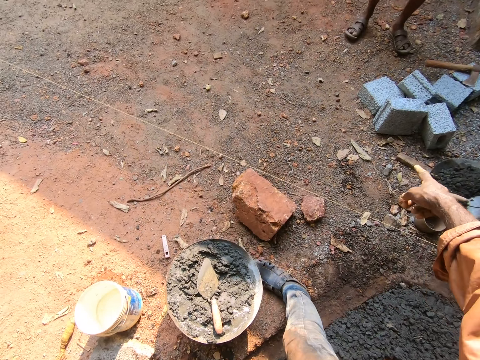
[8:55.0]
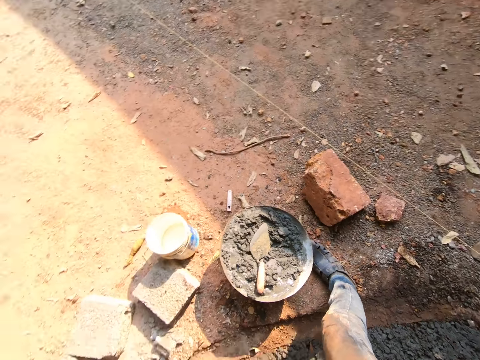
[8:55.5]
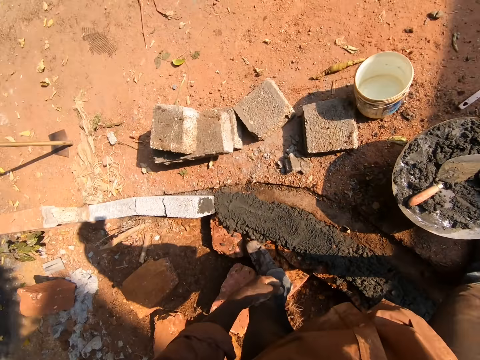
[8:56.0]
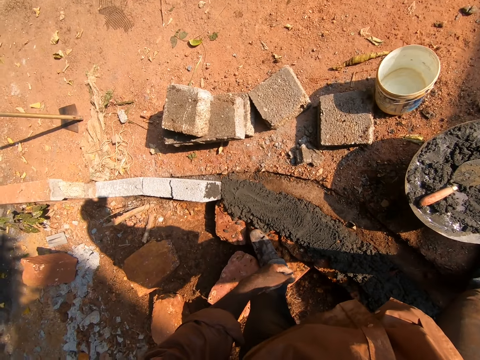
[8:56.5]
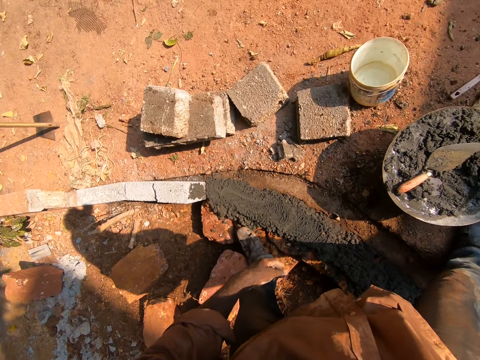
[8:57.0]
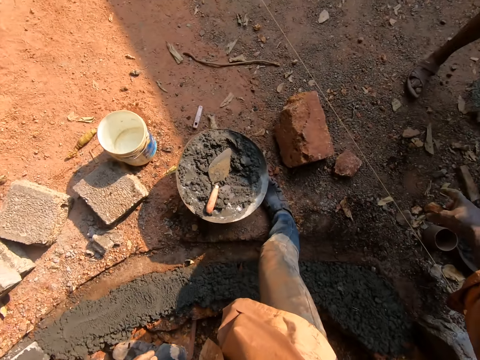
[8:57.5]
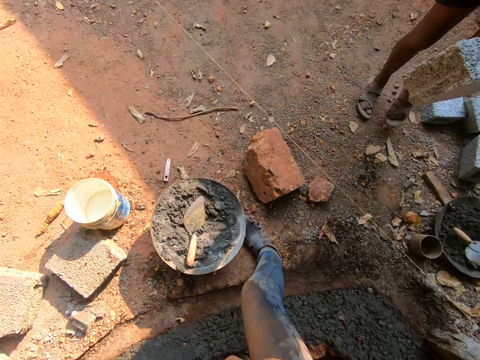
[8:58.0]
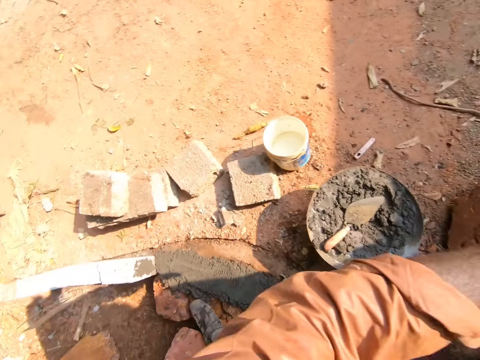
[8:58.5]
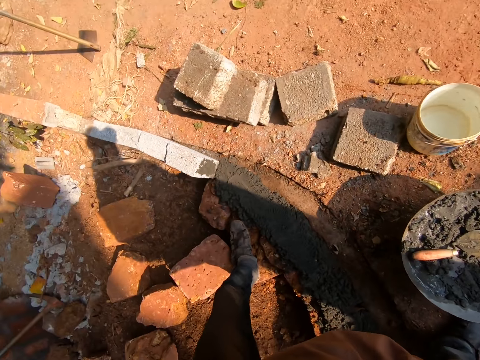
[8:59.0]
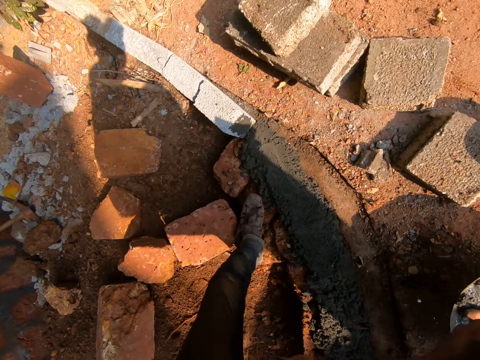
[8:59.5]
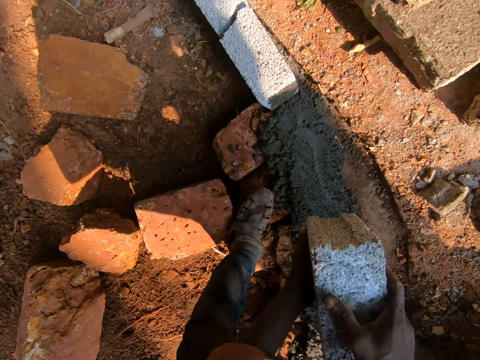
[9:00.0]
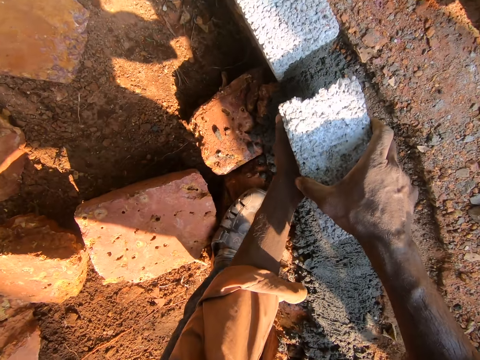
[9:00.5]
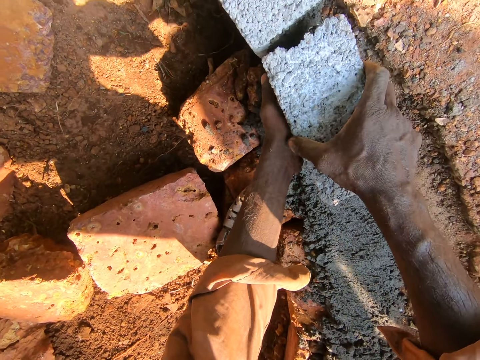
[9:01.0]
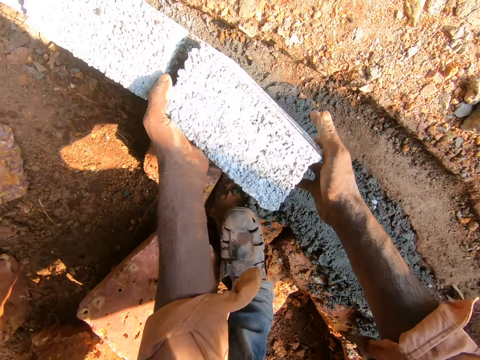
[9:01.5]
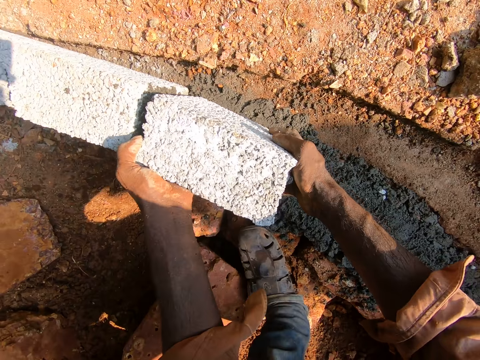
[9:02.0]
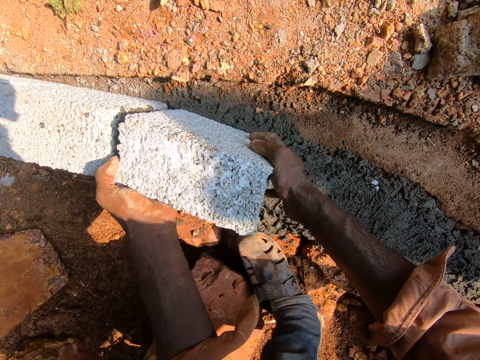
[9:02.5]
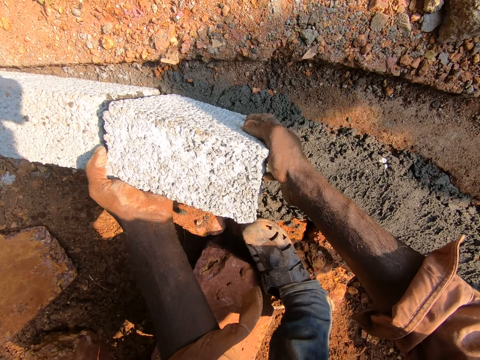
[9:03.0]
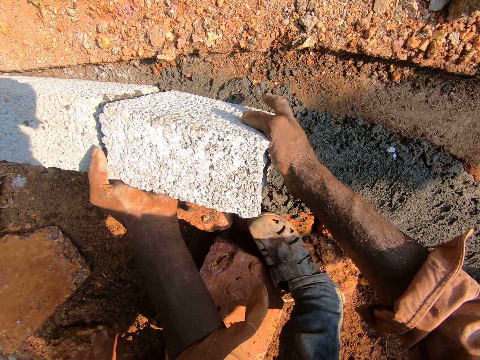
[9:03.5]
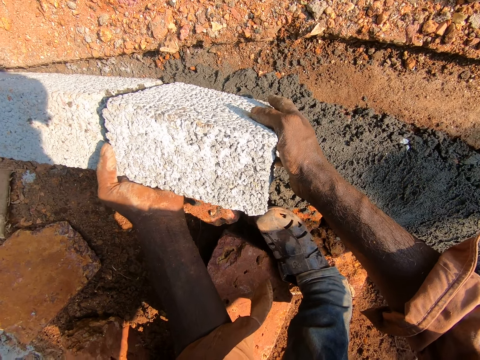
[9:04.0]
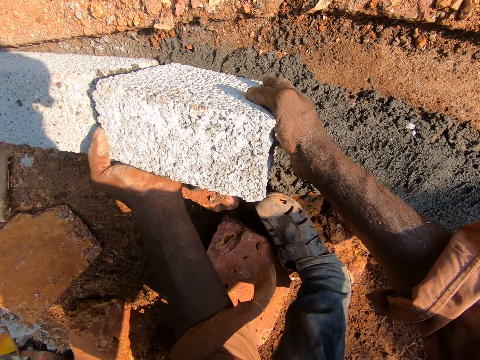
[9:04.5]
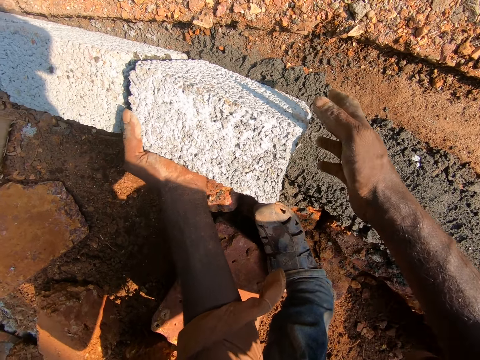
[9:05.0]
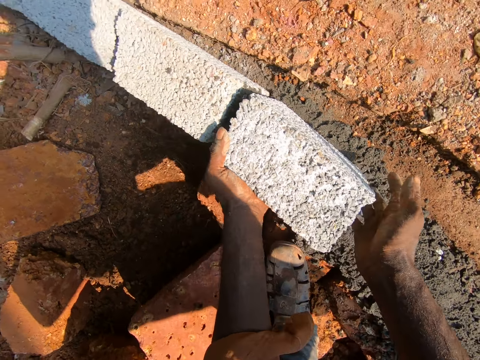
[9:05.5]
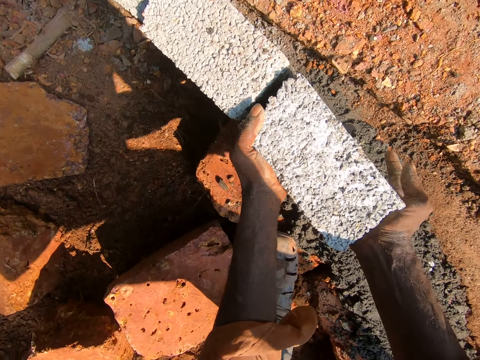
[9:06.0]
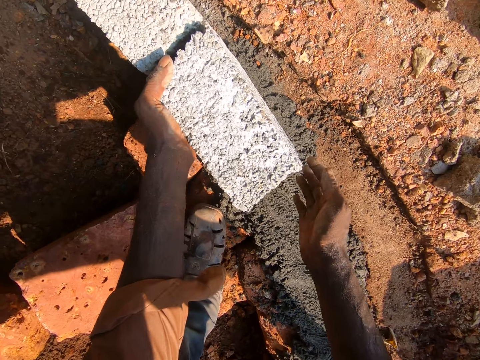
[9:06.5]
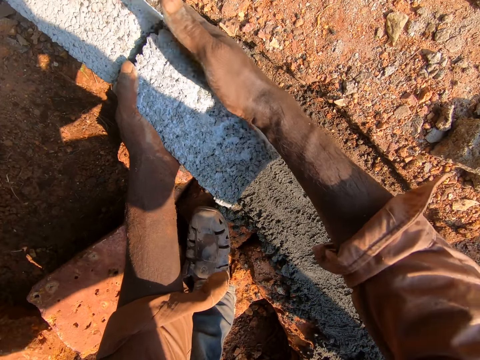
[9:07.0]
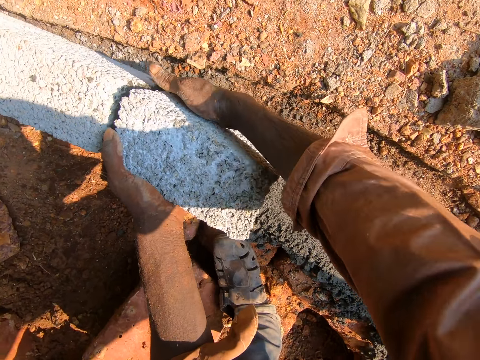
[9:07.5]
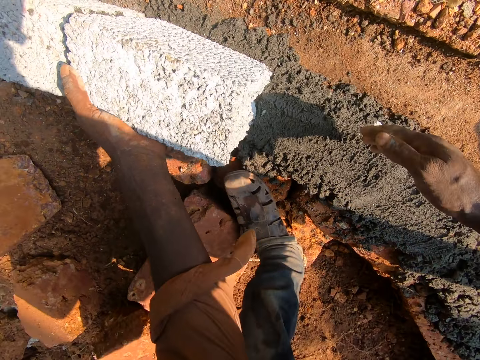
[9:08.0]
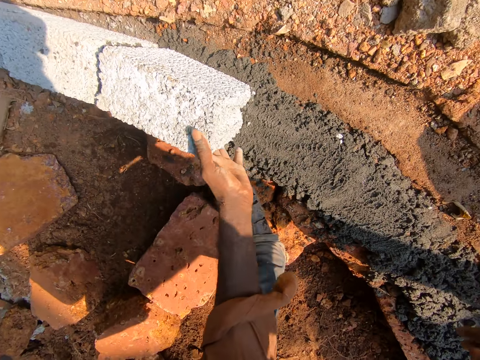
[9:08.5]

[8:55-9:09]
The camera wearer looks around. They point at the bricks. They take a stone brick from a man with both hands. They put down the brick. They arrange the stone brick on the ground. They hit the brick with the right hand.

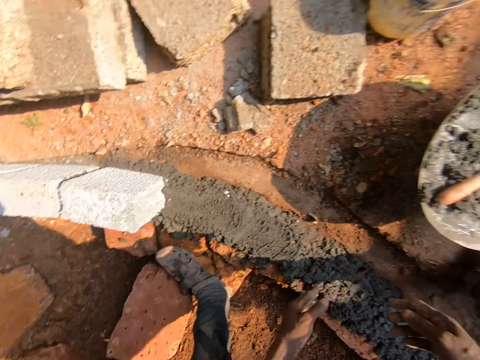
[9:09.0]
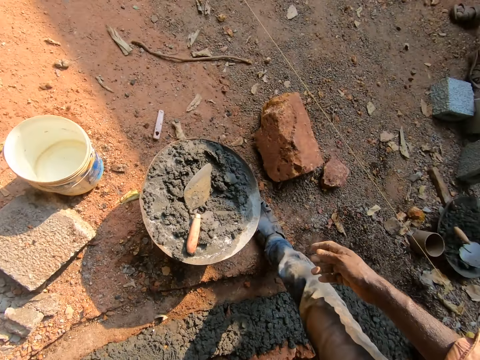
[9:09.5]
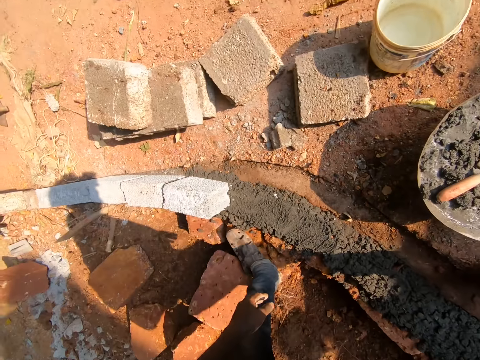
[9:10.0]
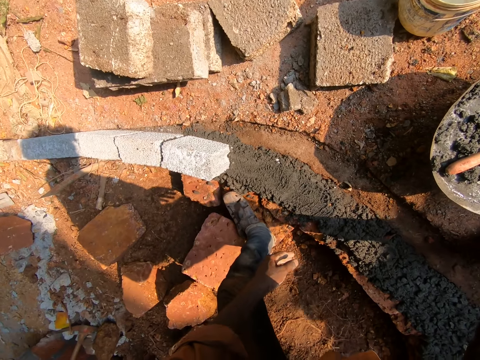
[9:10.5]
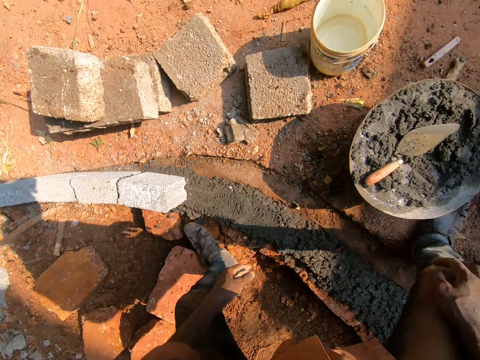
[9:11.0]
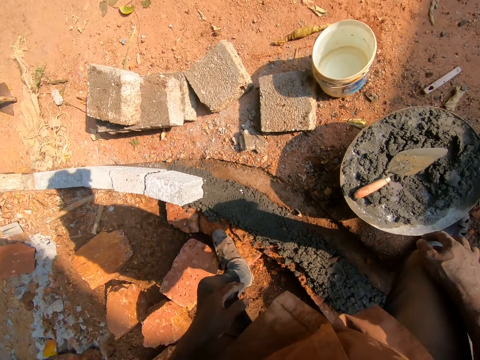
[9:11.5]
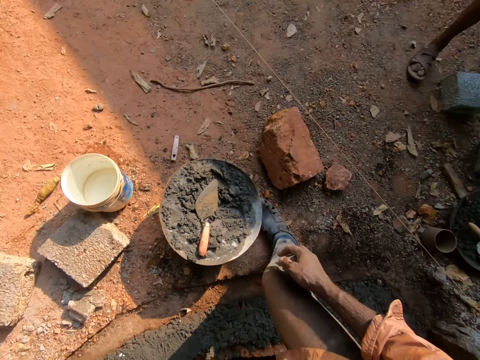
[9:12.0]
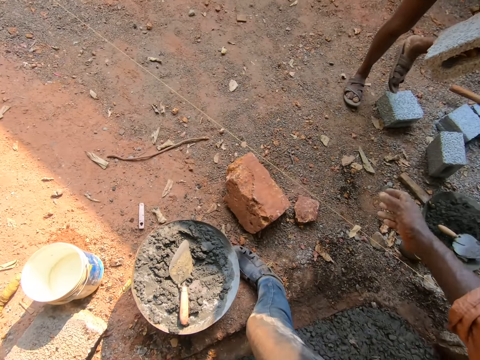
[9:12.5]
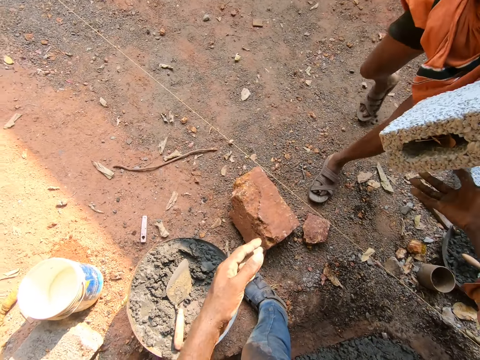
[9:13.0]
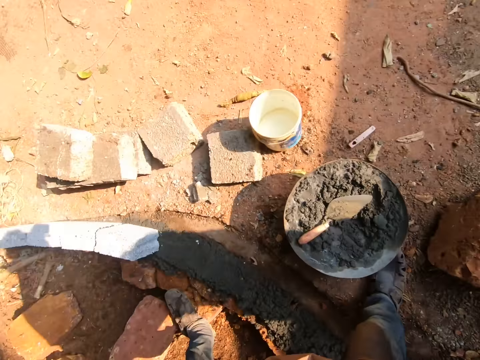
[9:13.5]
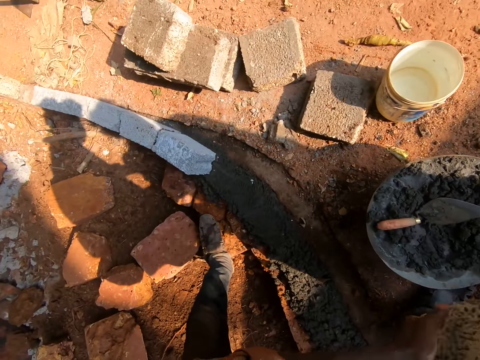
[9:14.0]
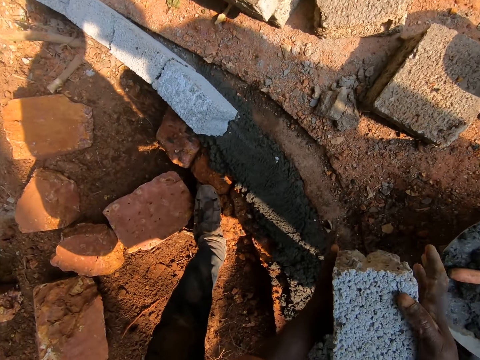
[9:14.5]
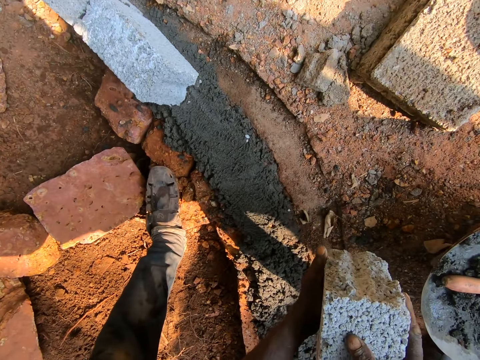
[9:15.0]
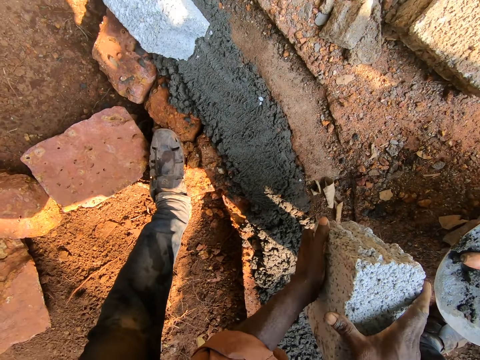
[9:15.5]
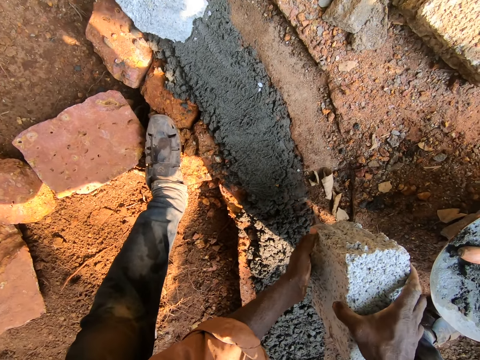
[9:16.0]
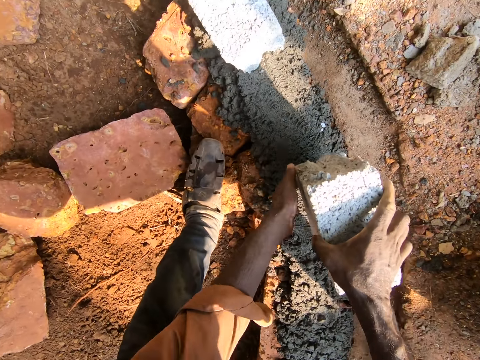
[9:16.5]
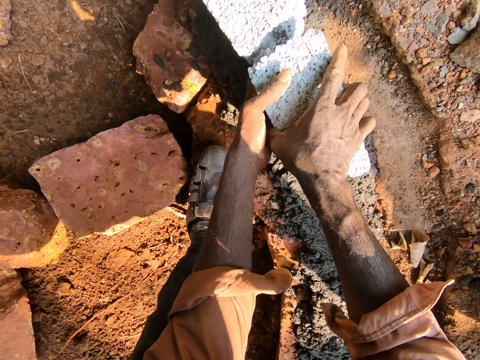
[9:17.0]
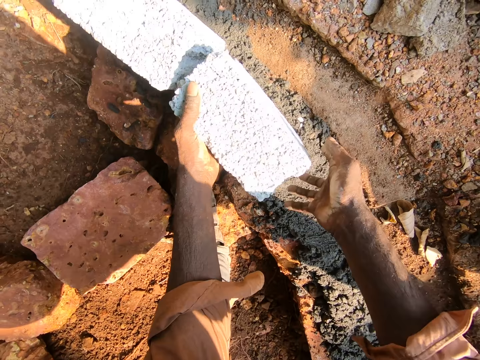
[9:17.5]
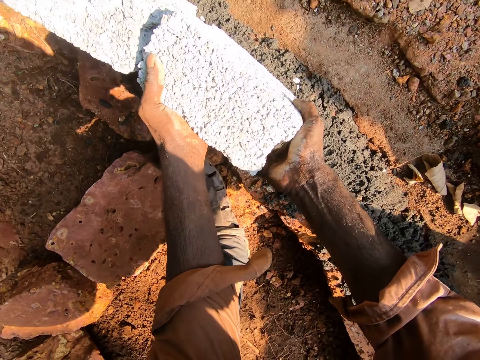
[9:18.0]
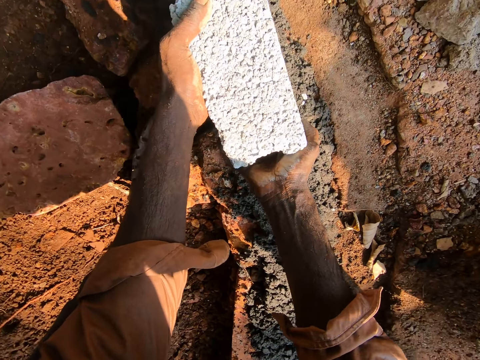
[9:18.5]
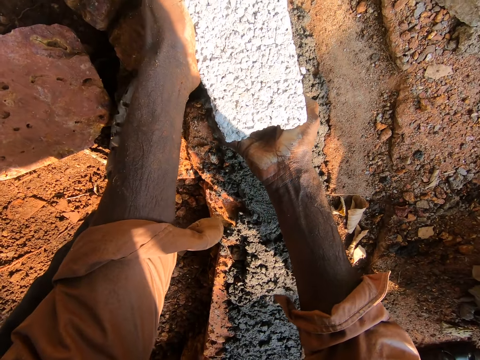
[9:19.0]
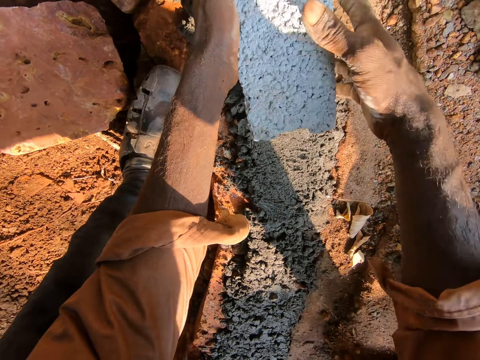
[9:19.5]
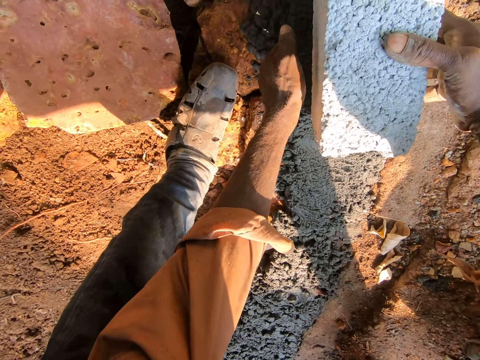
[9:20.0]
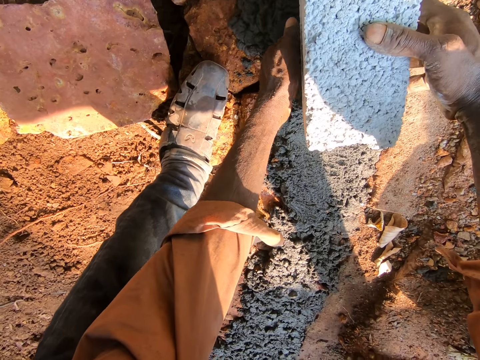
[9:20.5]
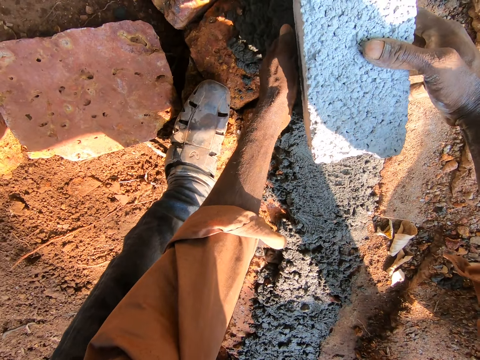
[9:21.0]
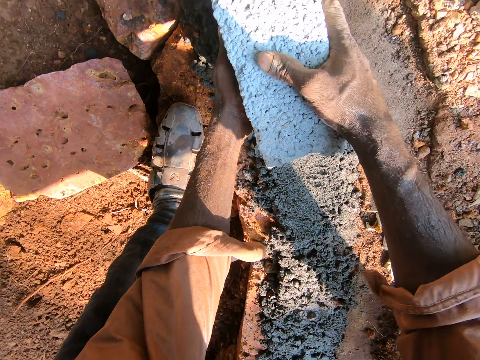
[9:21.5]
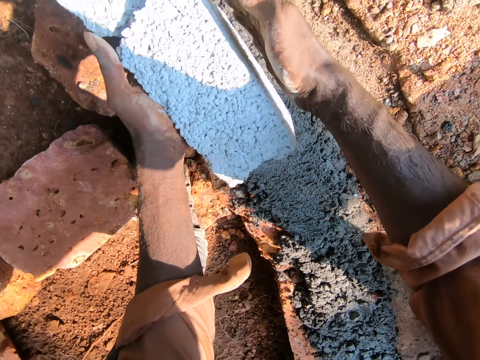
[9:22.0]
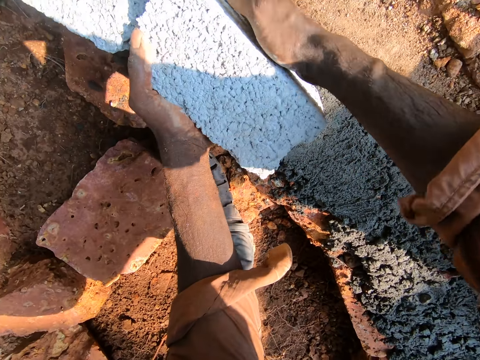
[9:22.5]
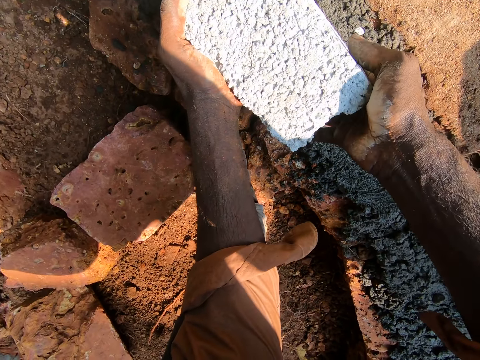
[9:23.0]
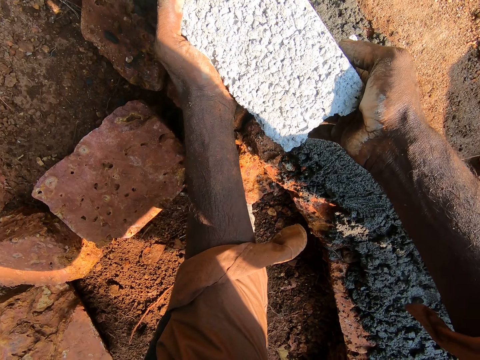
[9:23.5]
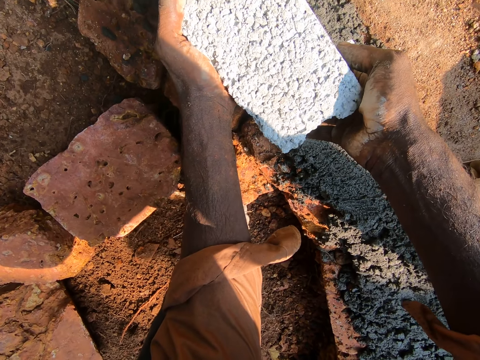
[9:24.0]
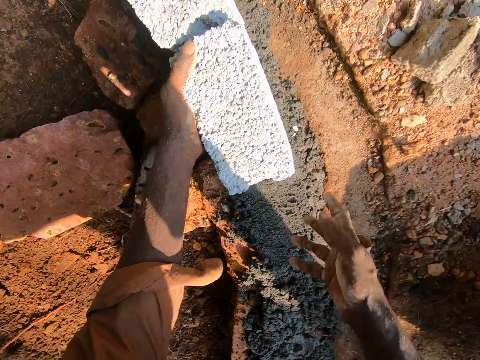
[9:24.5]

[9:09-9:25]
The camera wearer looks around. They take another stone brick from a man with both hands. They put the brick in the furrow. They adjust the brick.
